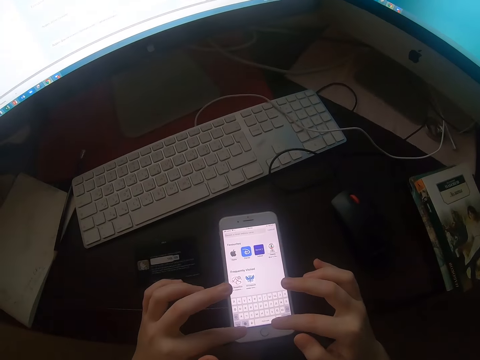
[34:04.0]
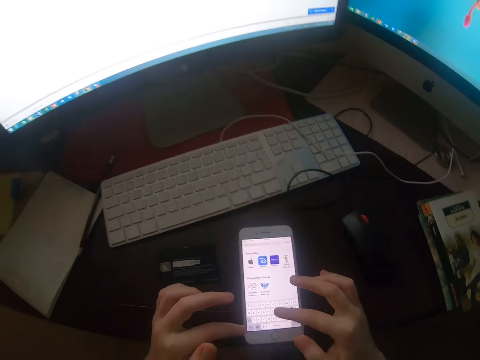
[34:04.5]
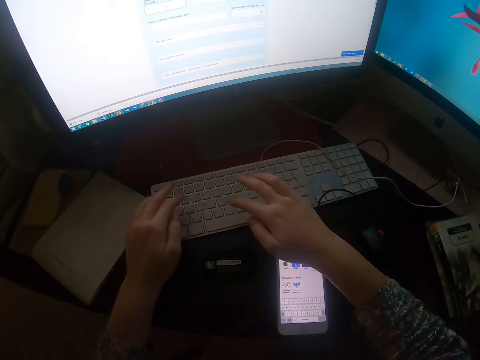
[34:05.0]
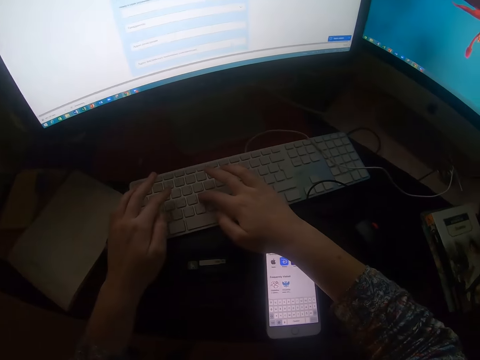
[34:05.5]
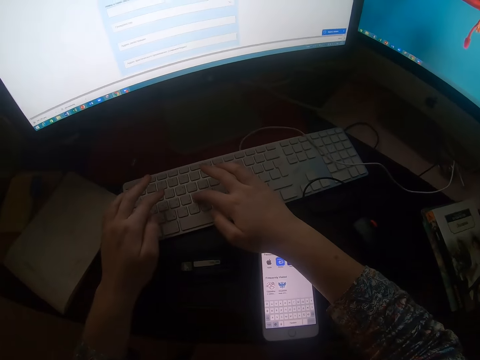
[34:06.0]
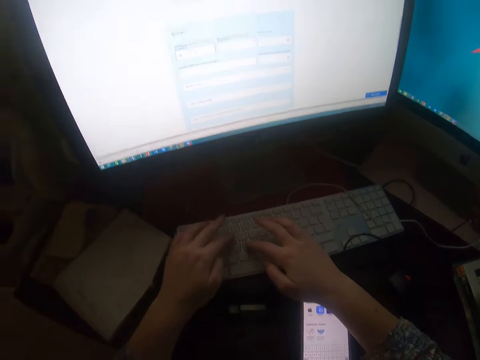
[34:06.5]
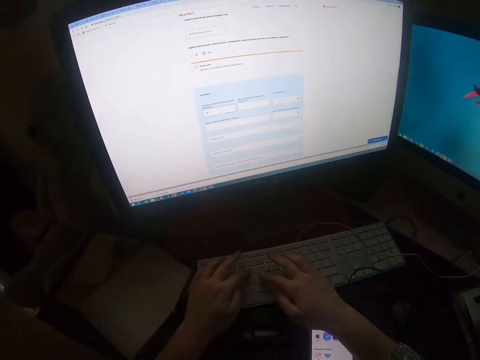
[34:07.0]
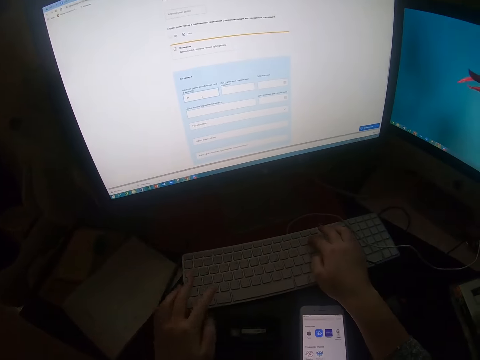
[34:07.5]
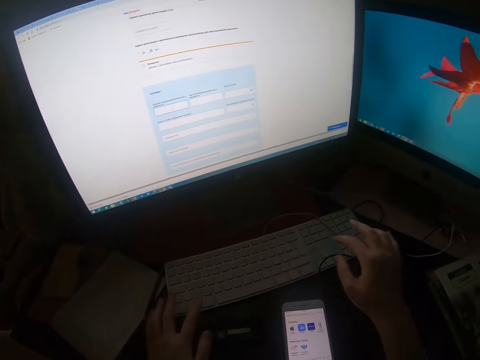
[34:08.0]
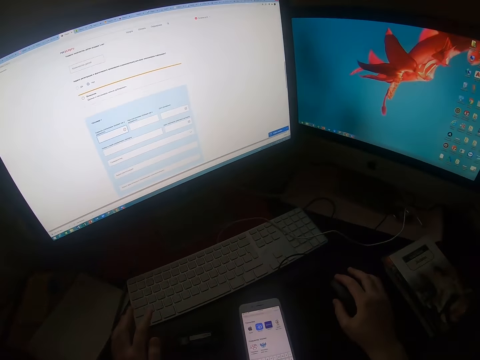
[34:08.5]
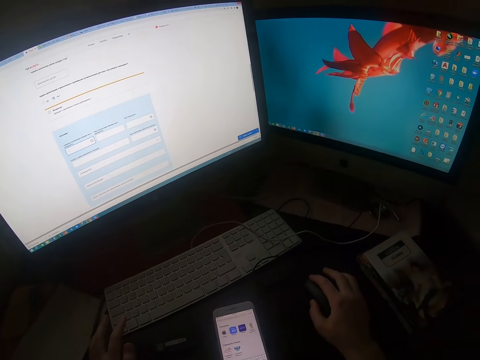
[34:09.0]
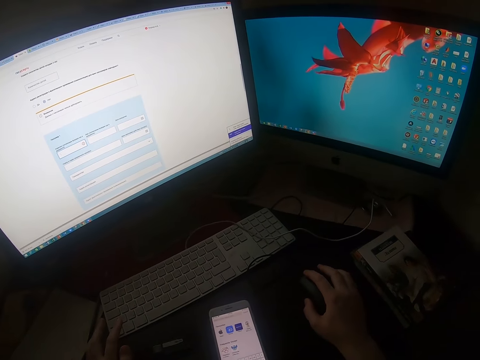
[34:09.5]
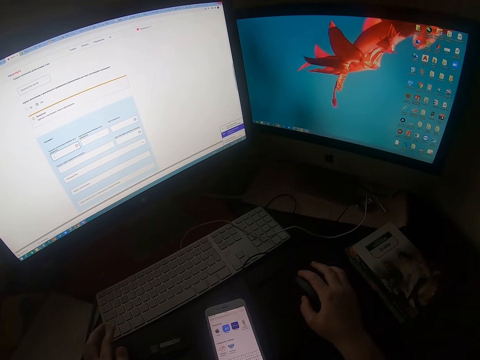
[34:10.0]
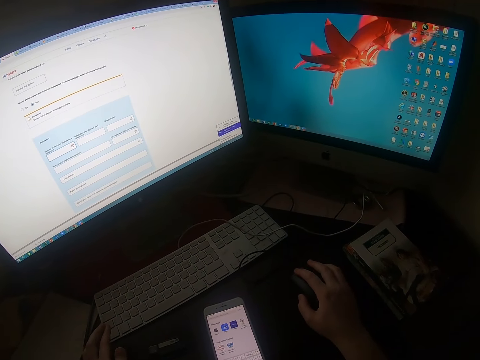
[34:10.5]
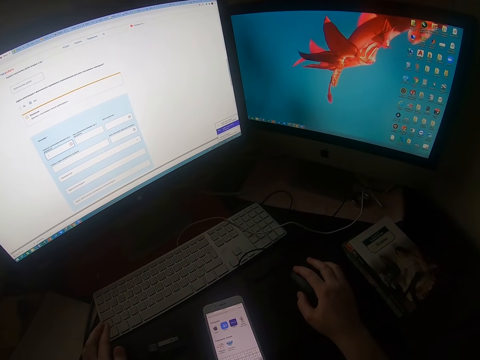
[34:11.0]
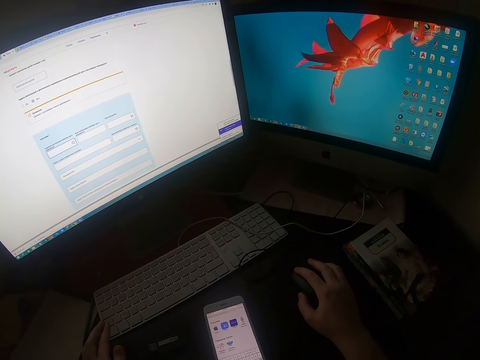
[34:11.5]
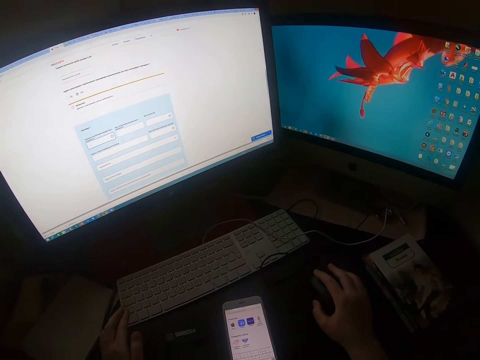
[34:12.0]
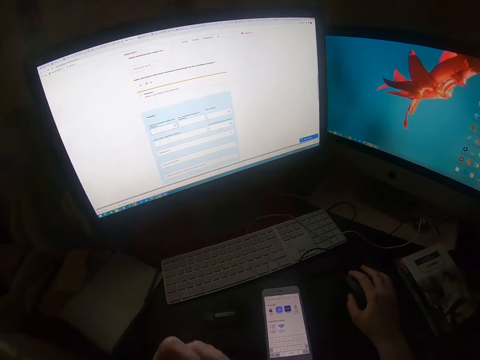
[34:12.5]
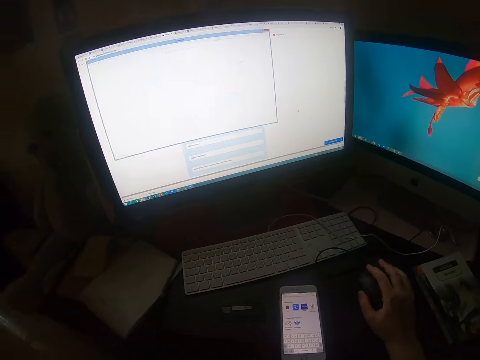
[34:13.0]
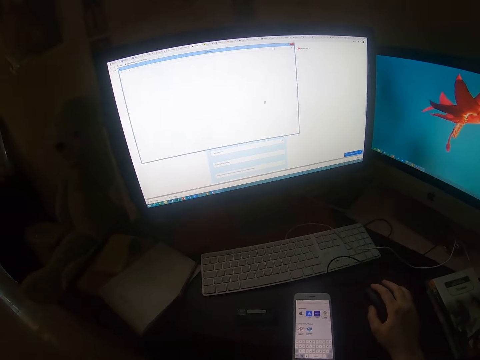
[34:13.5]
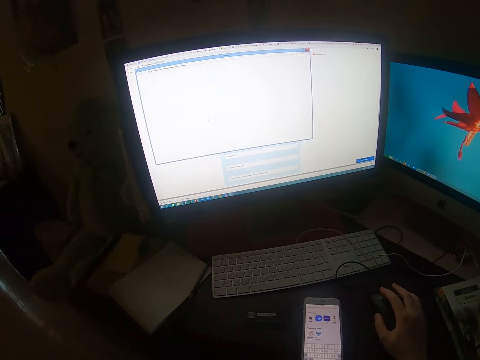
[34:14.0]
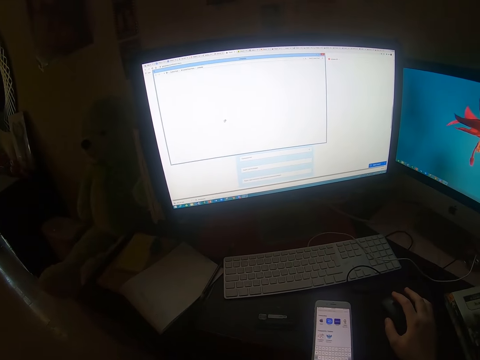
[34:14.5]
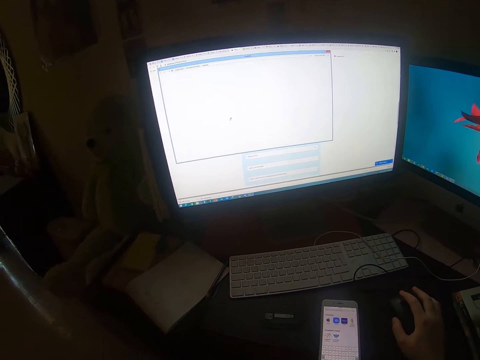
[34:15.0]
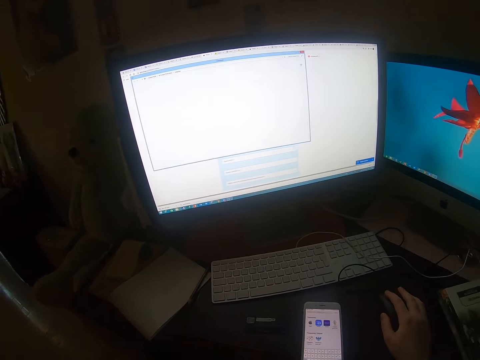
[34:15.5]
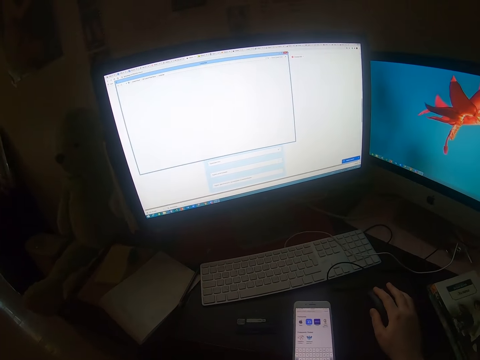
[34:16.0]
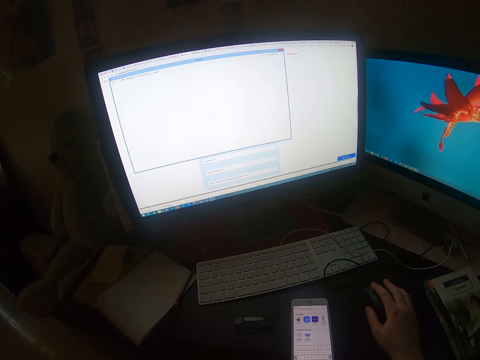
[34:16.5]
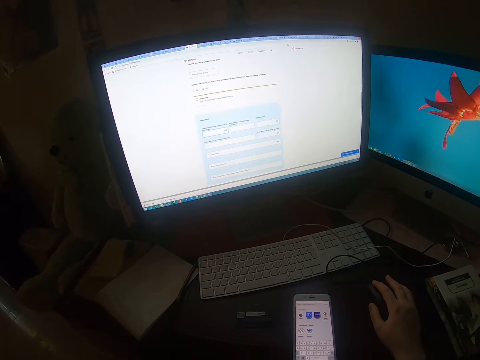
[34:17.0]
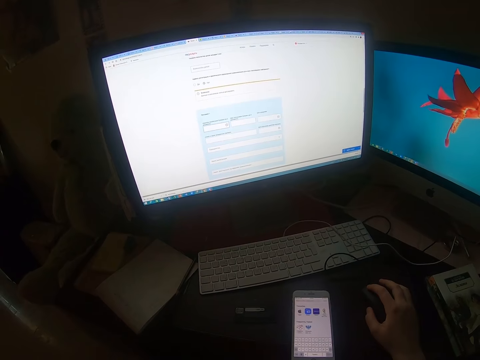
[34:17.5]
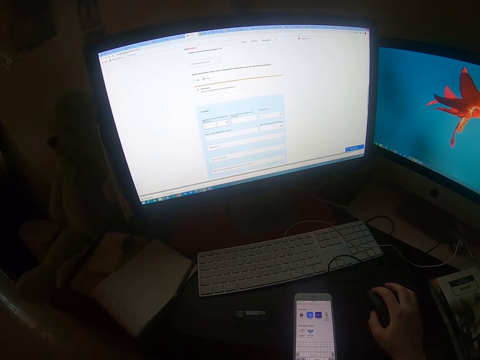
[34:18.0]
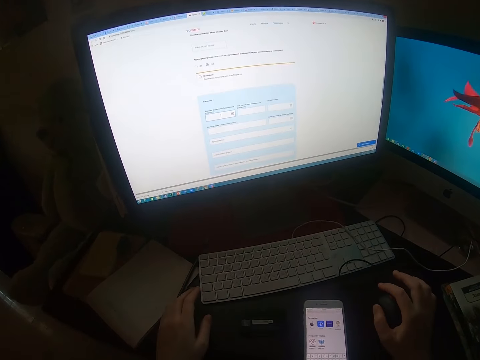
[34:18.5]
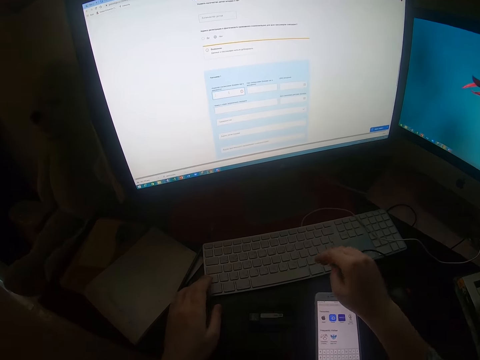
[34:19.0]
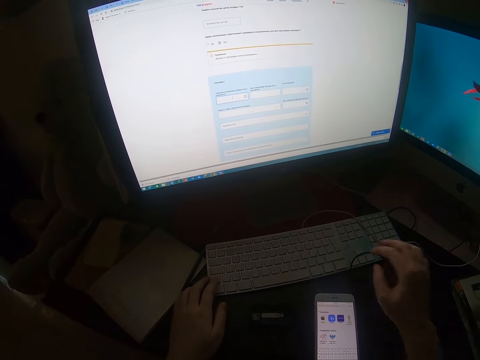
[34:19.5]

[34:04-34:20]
The camera wearer types on the keyboard. They operate the desktop on the table with a mouse. They click the mouse. They move the mouse.

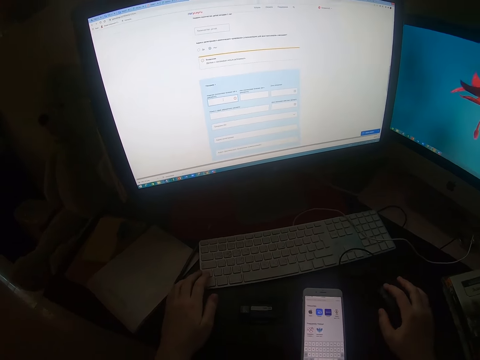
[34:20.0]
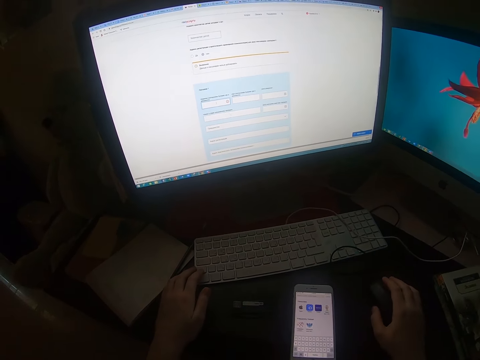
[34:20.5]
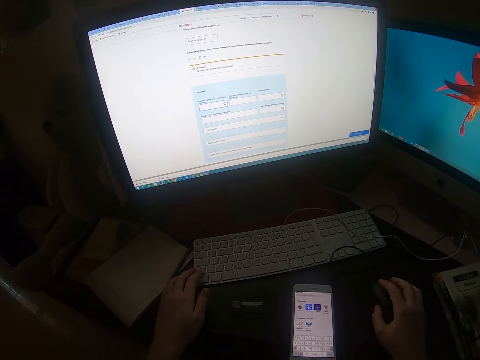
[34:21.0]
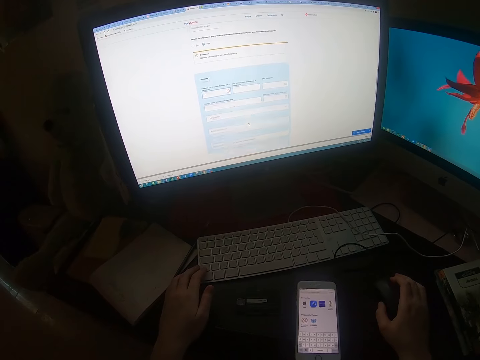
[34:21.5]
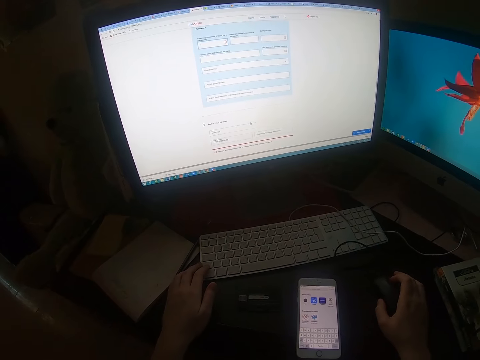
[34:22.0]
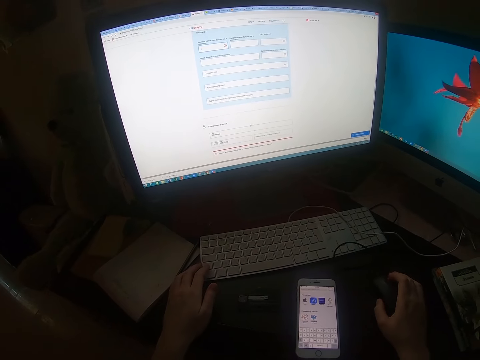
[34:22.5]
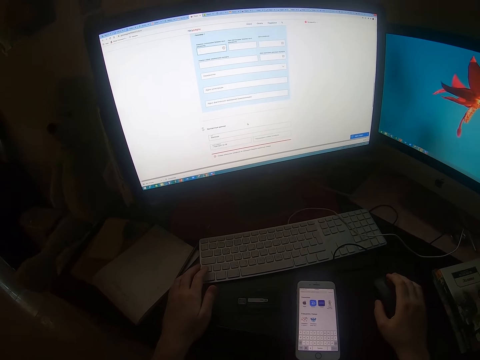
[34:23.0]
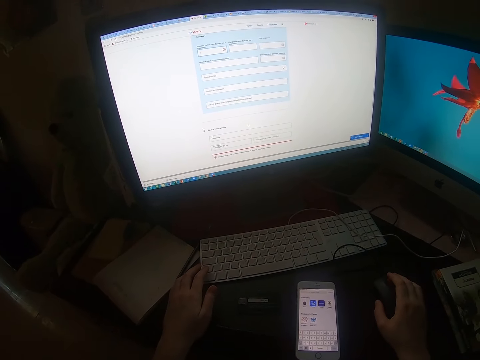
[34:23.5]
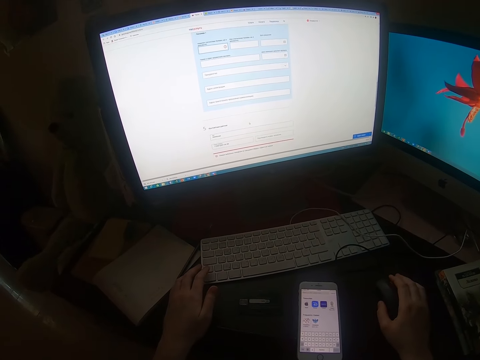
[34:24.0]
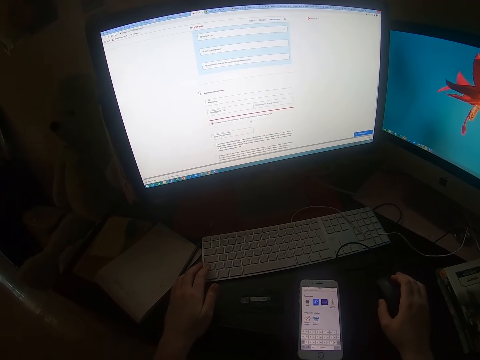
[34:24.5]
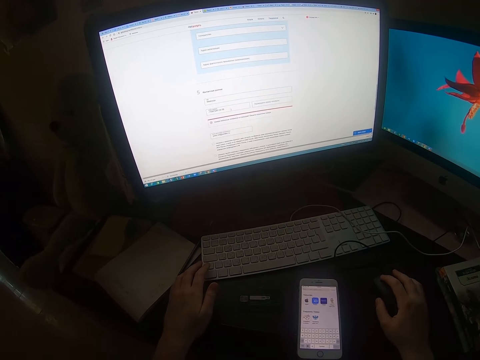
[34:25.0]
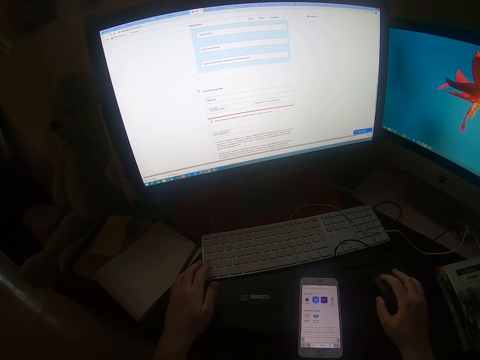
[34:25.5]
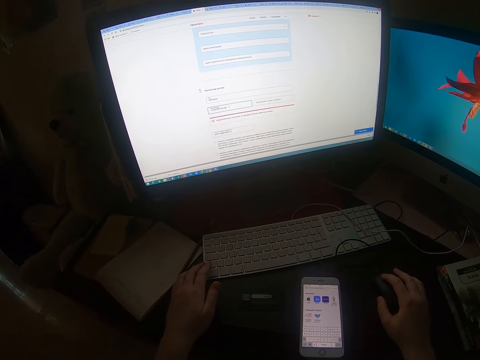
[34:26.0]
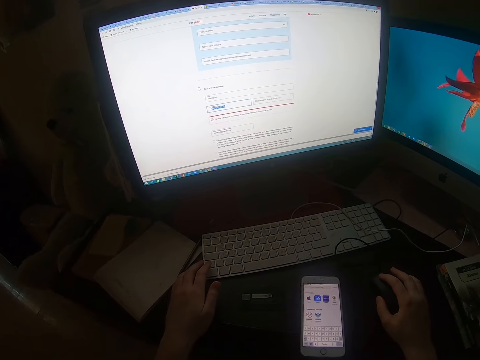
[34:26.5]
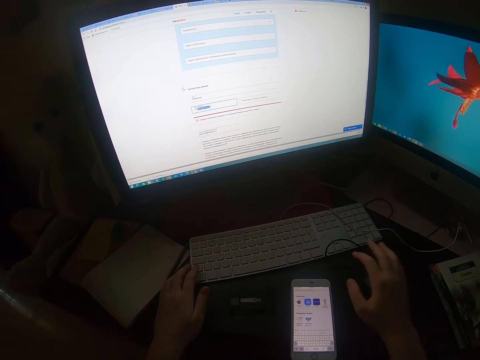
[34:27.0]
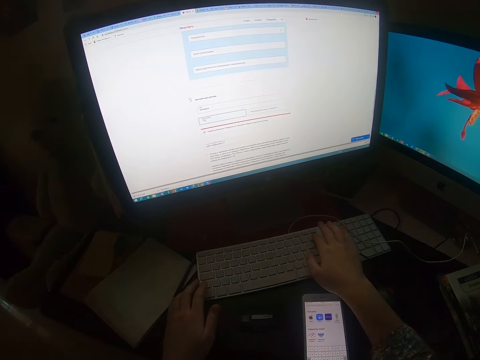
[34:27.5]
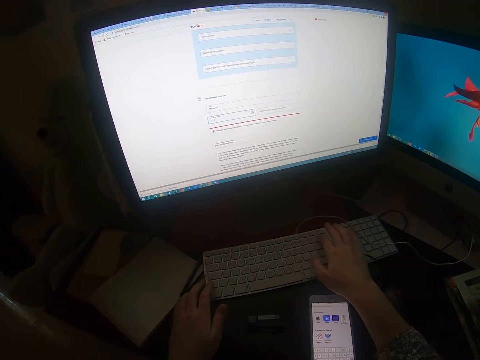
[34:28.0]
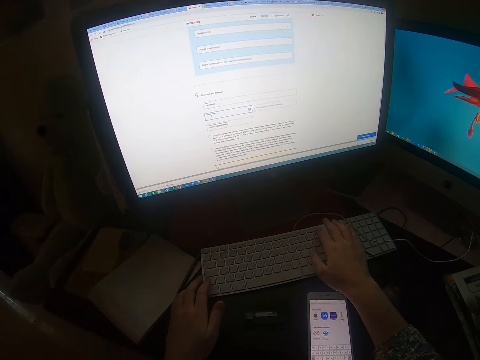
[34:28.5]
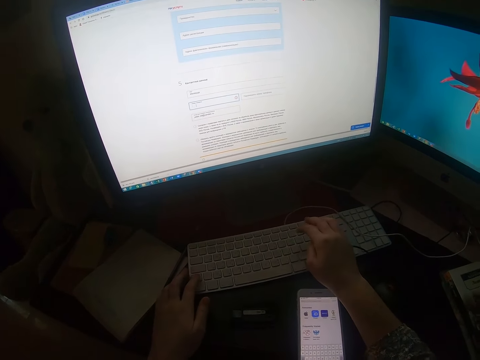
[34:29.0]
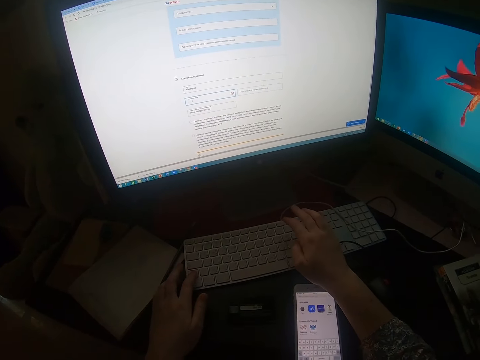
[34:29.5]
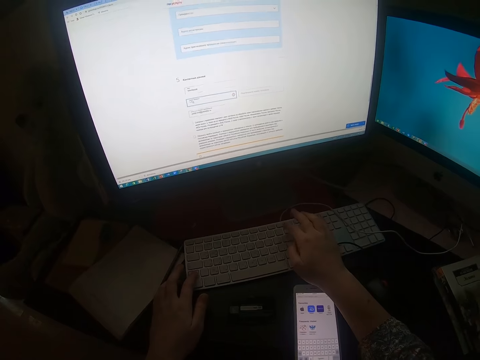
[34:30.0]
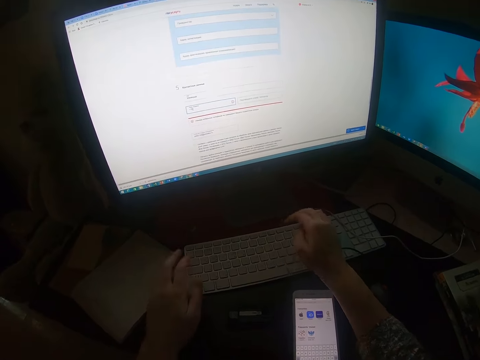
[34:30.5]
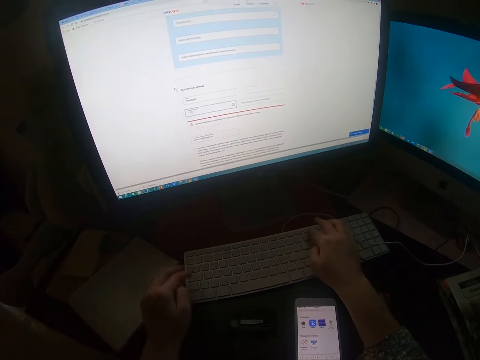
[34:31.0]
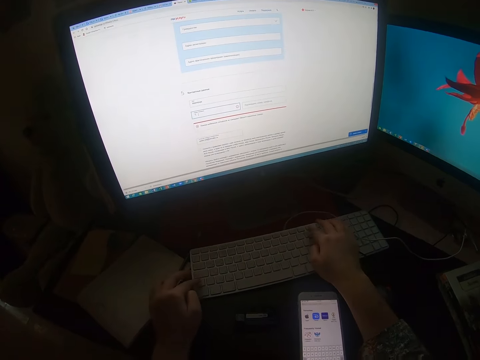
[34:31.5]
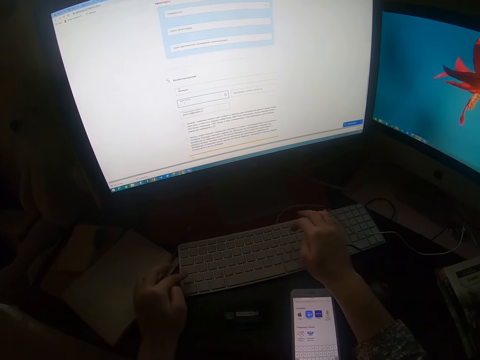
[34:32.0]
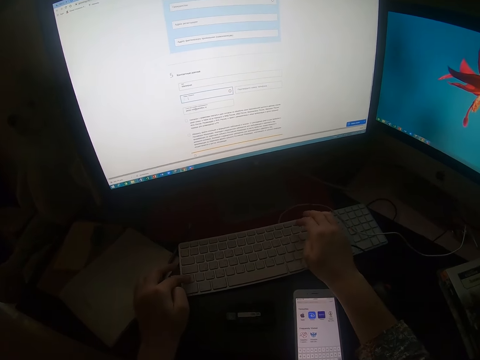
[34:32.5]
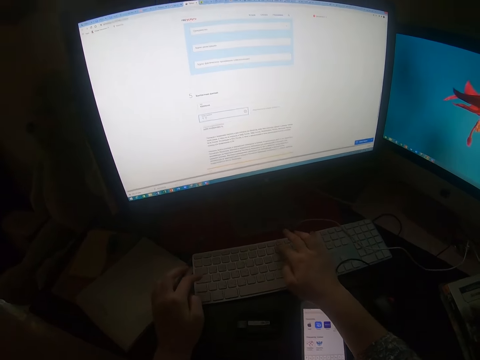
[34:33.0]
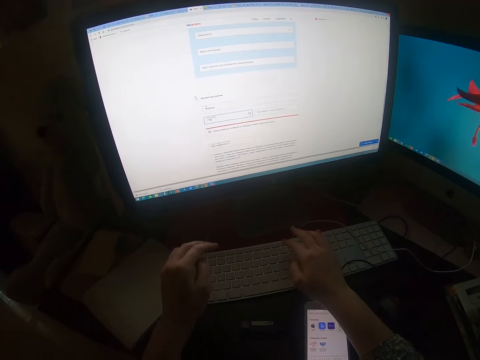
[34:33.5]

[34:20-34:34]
The camera wearer scrolls down the screen with a mouse. They click the mouse. They type on the keyboard. They click backspace on the keyboard. They click backspace on the keyboard again.
